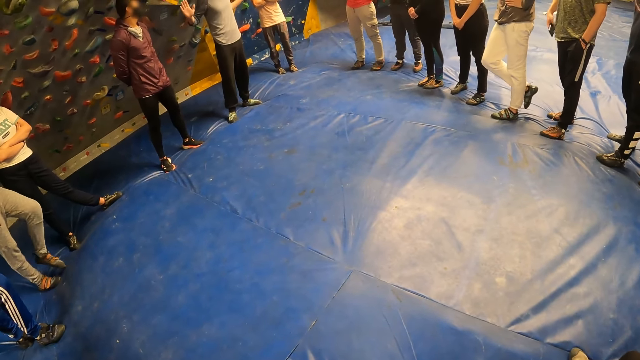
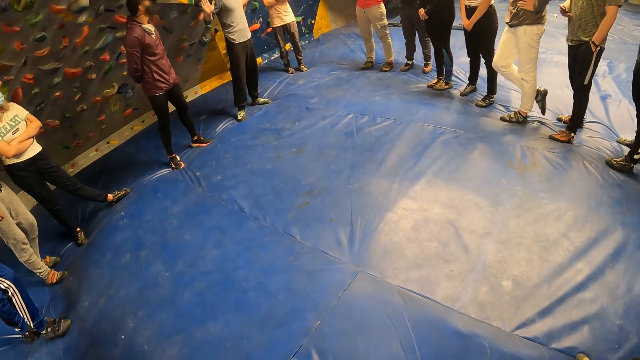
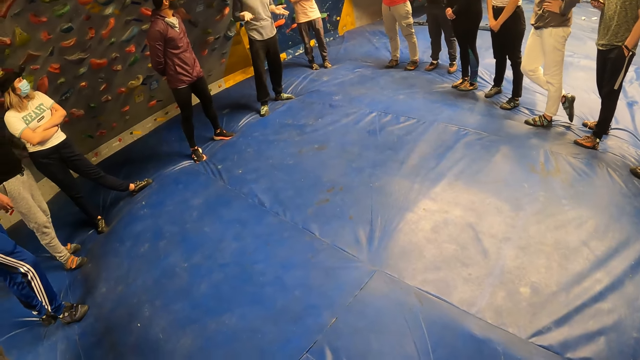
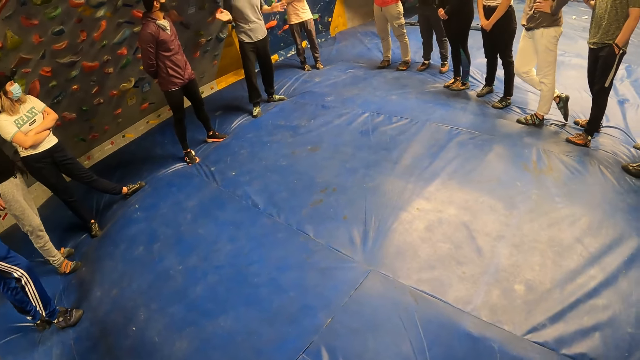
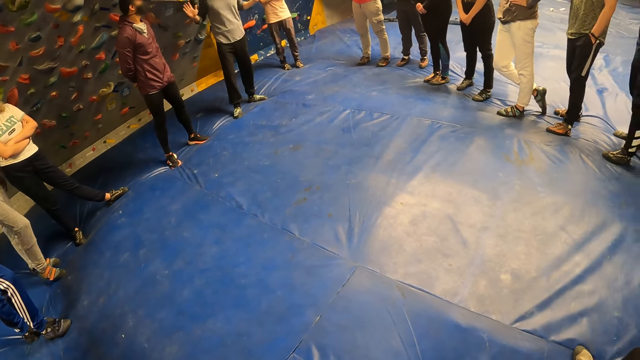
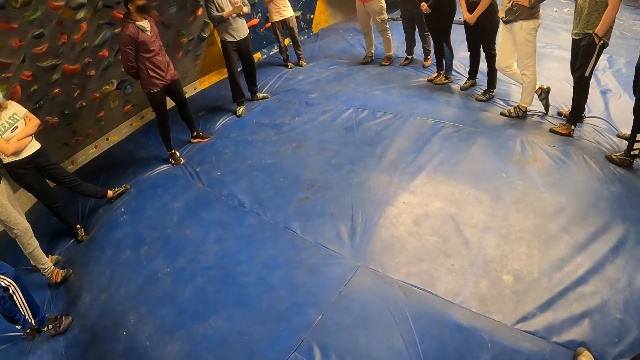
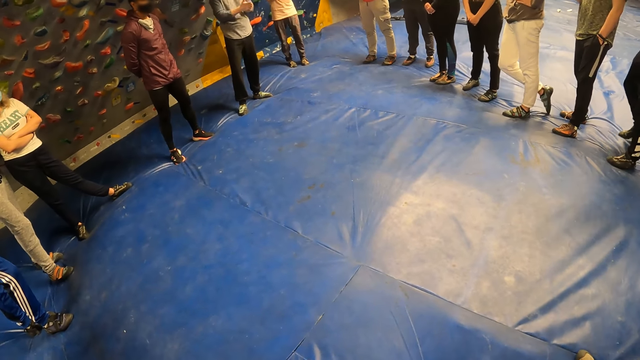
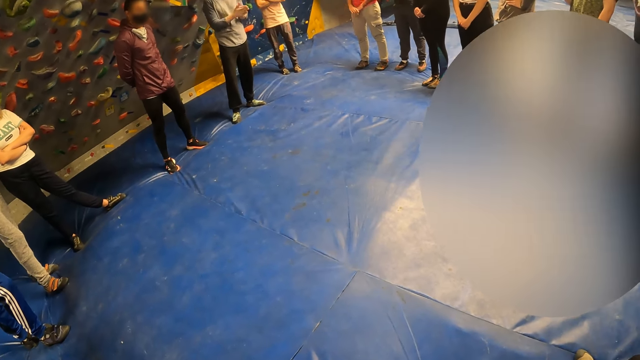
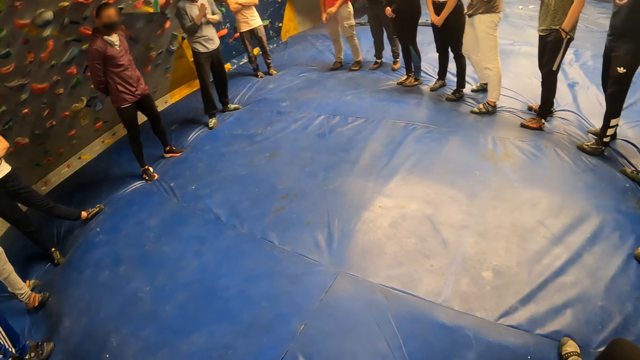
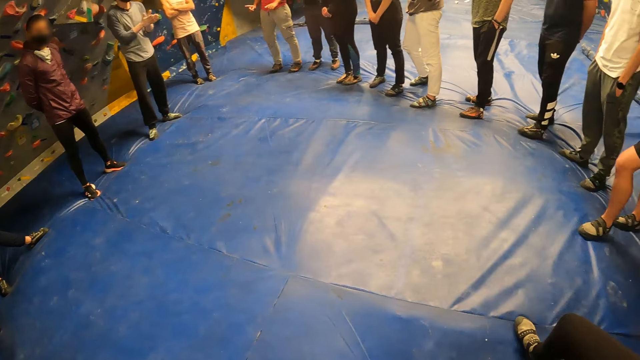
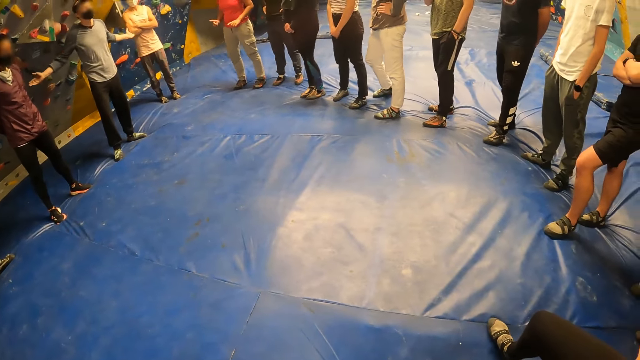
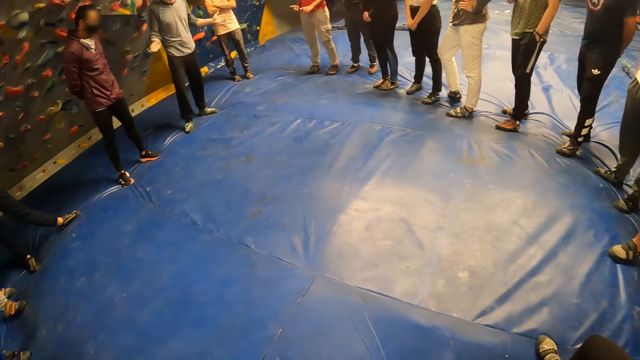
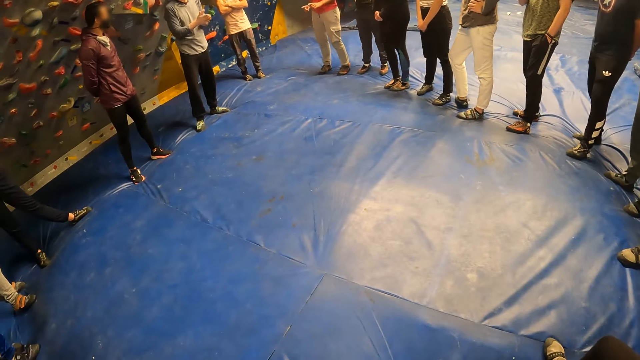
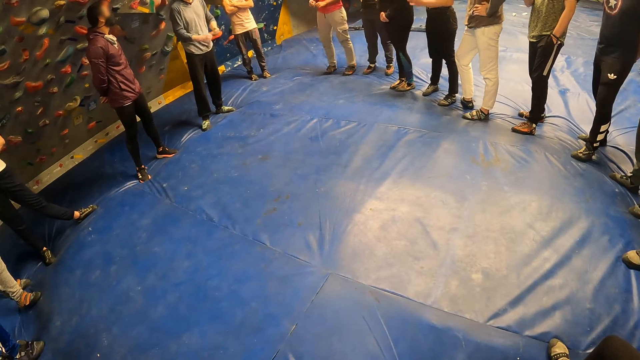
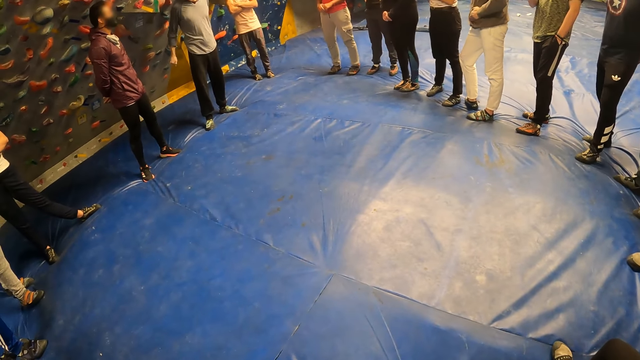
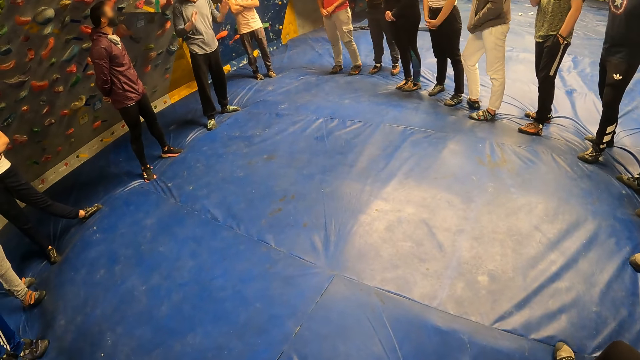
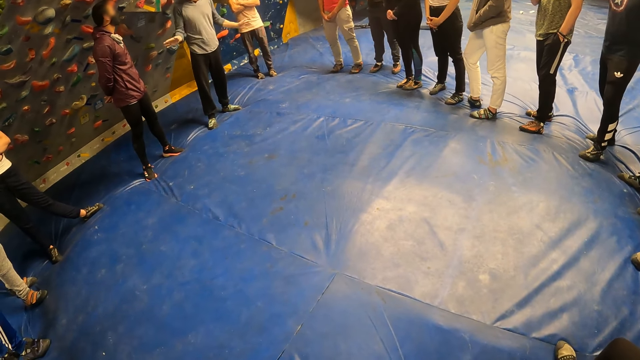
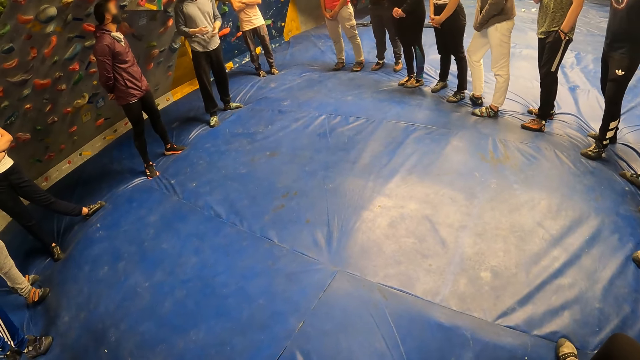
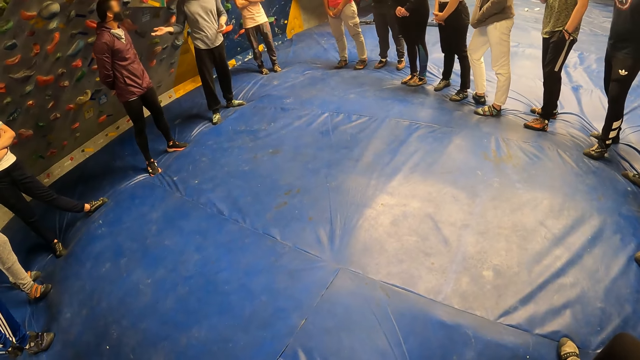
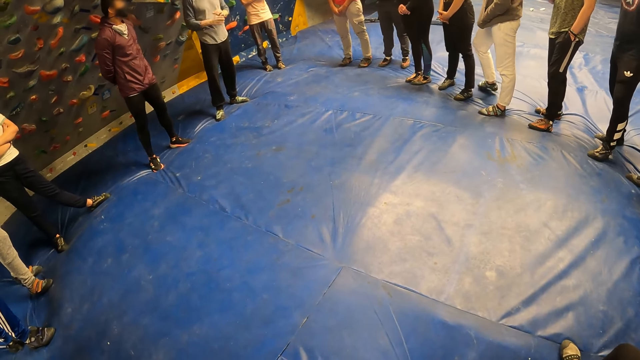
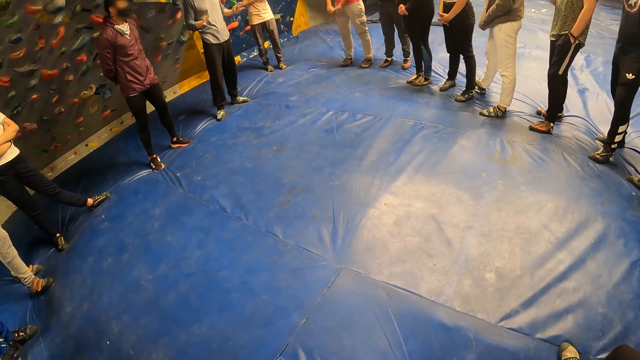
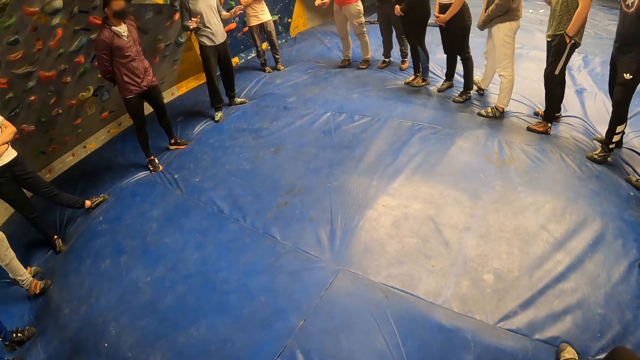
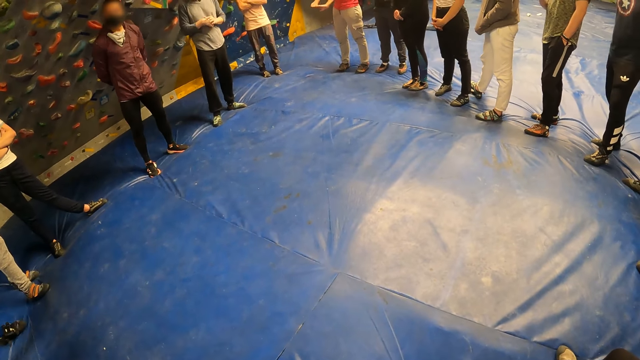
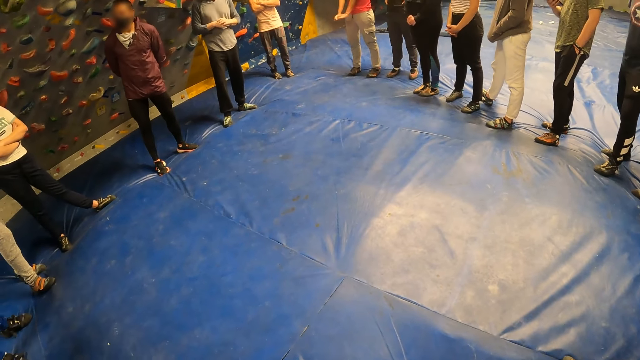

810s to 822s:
The man rubs his palms against each other. The man demonstrates to a group of people with both hands.

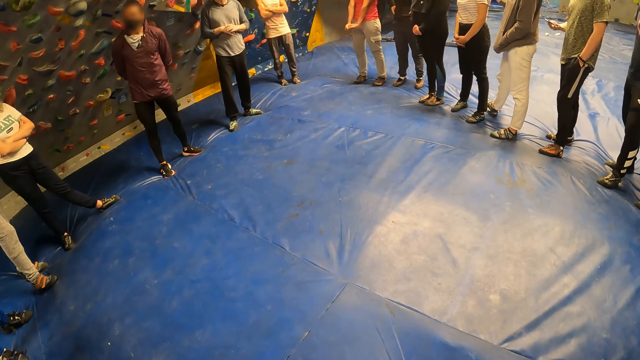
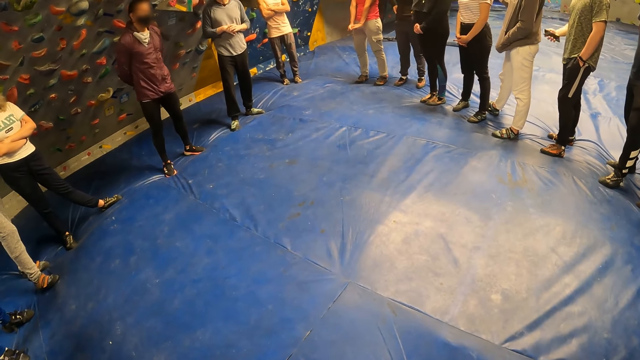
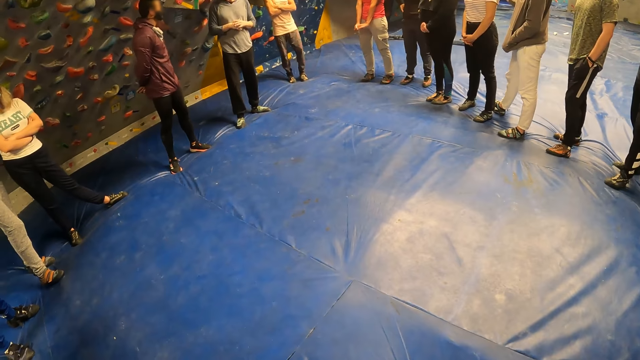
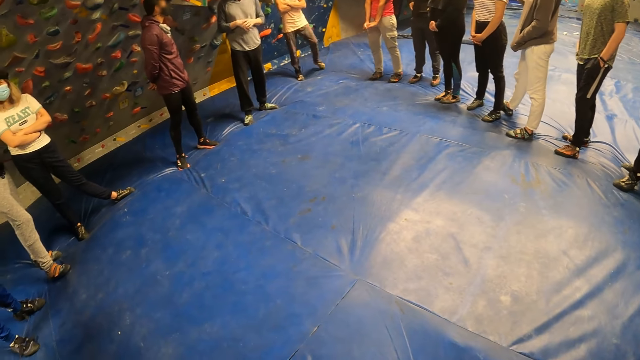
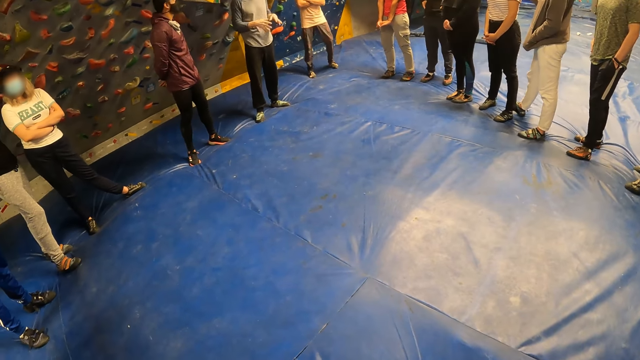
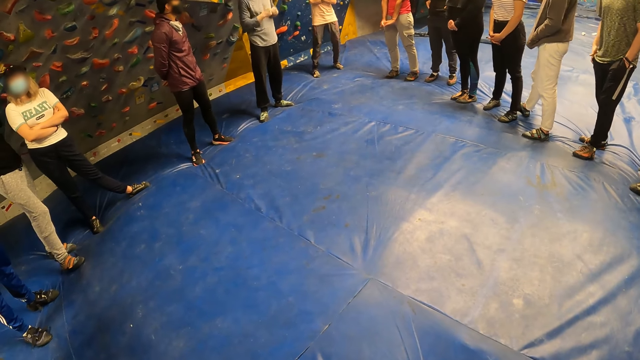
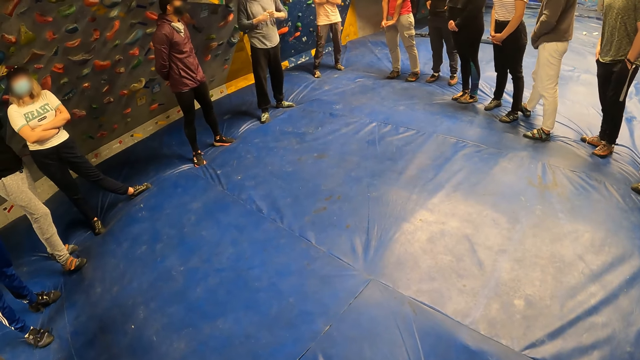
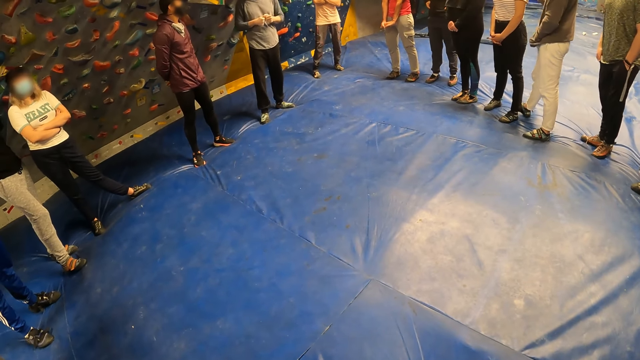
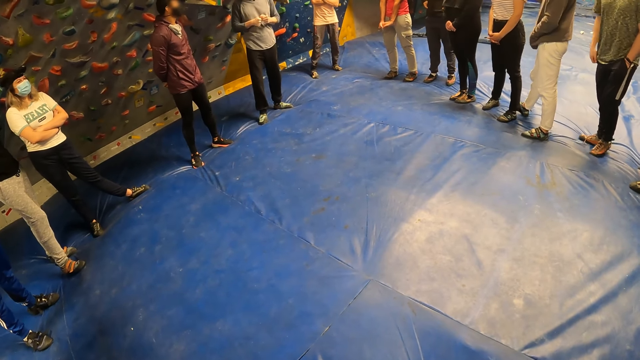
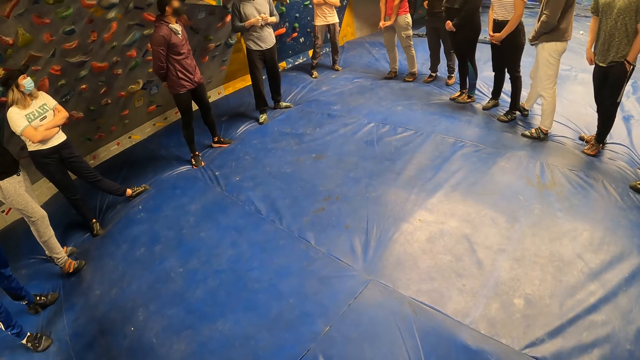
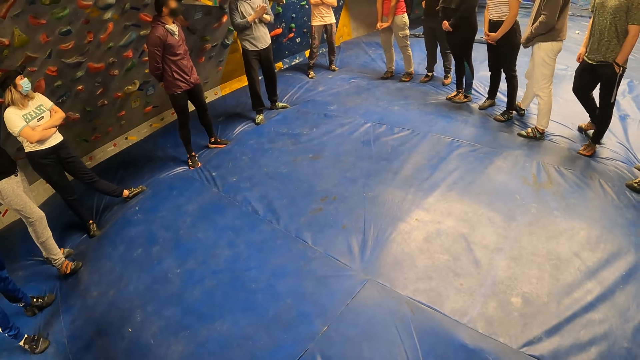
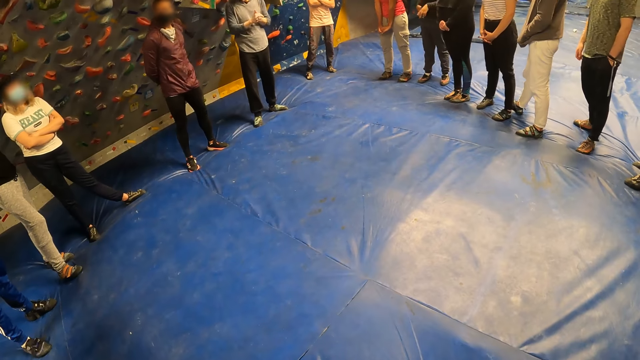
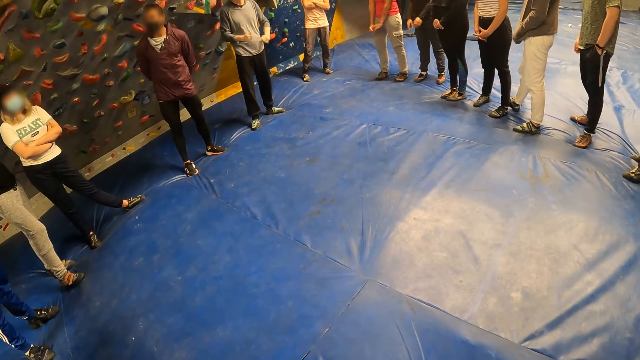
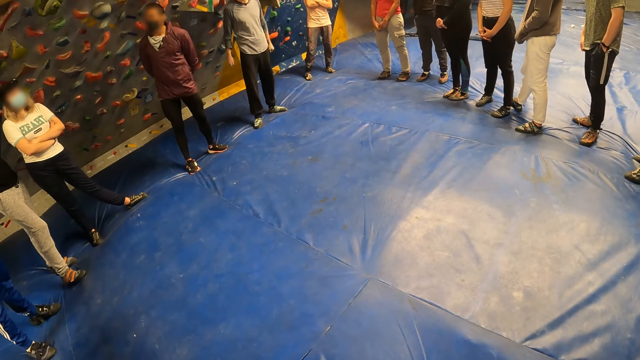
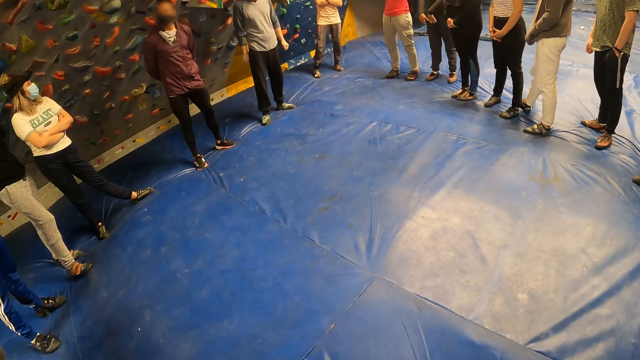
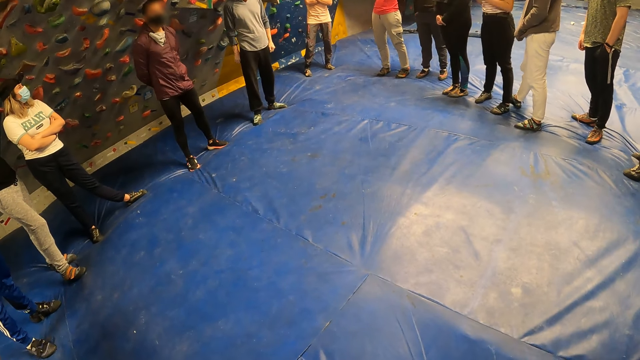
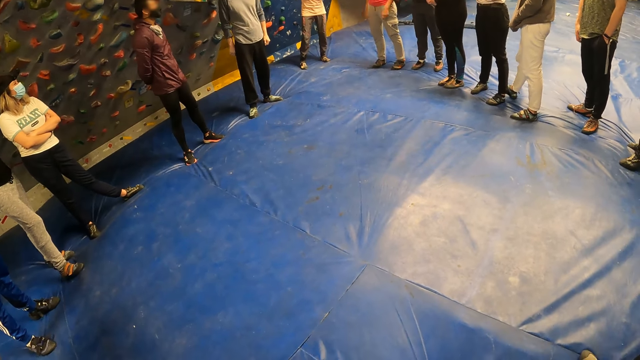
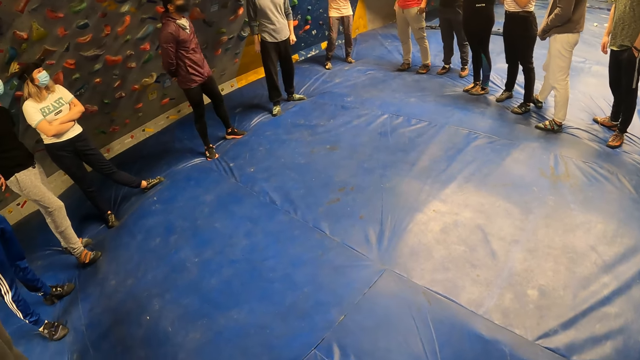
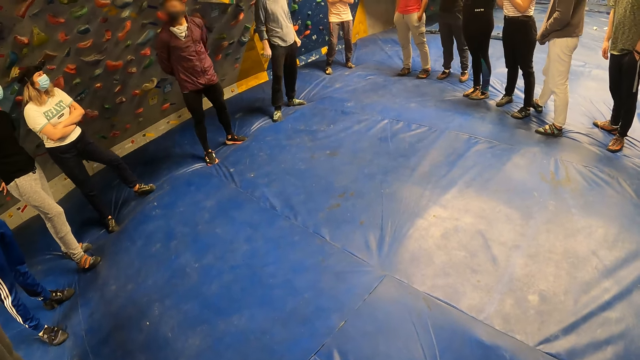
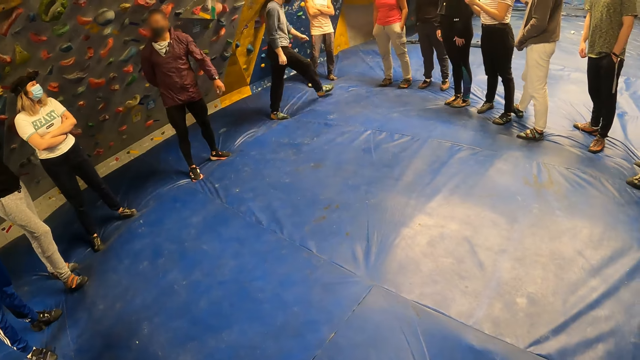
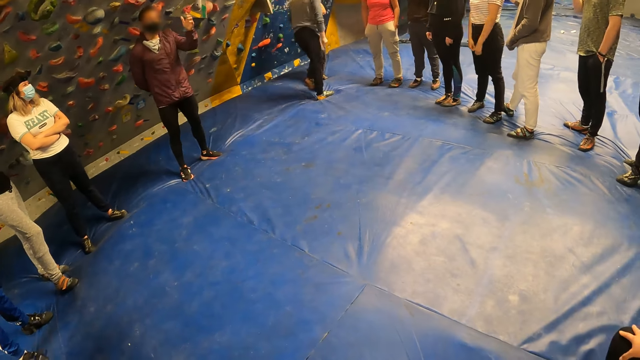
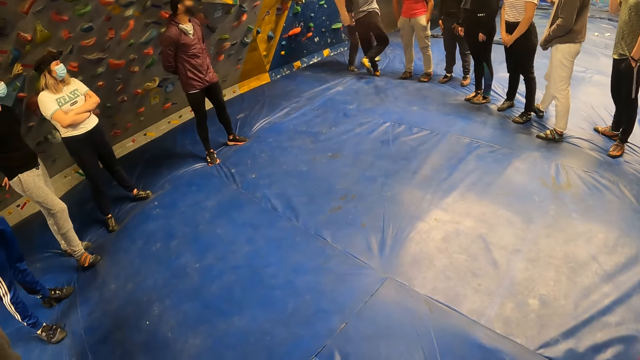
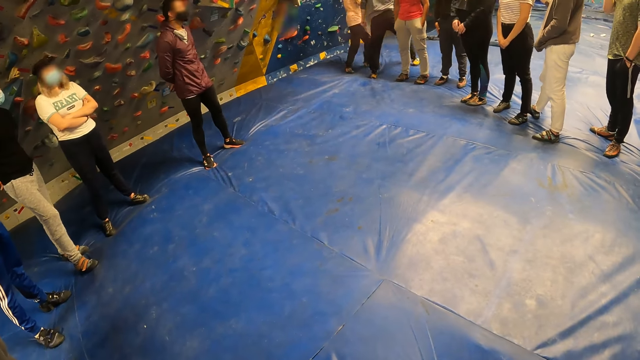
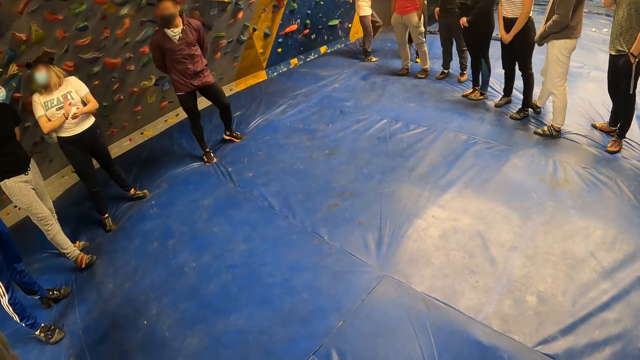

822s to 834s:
An instructor instructs the camera wearer and other participants. The instructor gesticulates with his left hand. The instructor puts his left hand behind him.
